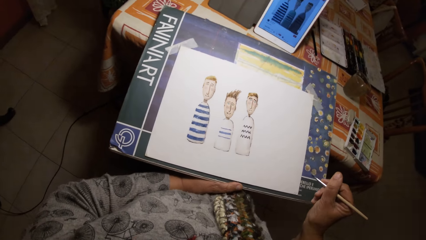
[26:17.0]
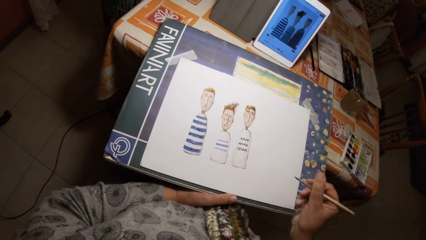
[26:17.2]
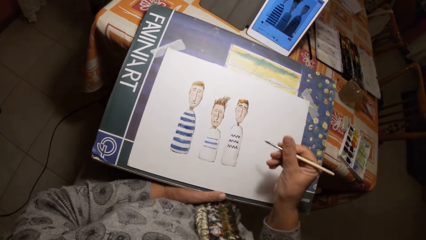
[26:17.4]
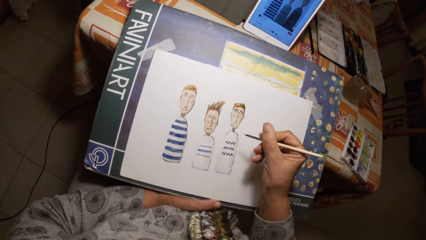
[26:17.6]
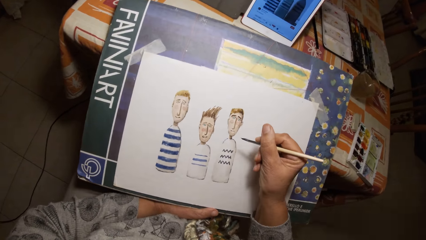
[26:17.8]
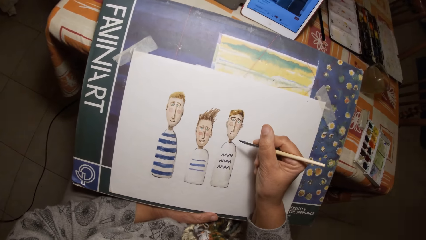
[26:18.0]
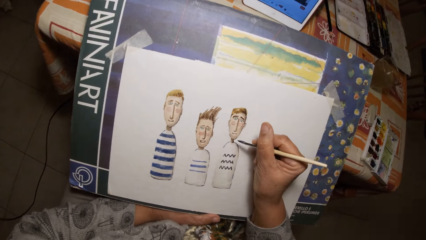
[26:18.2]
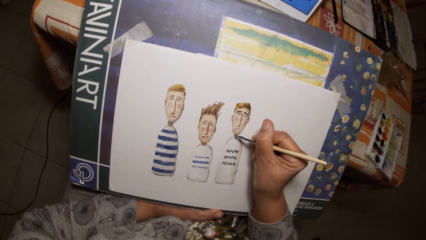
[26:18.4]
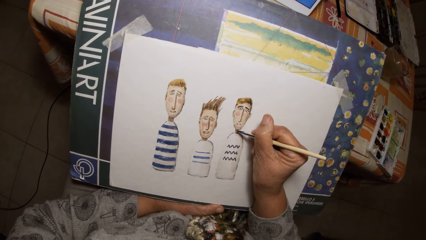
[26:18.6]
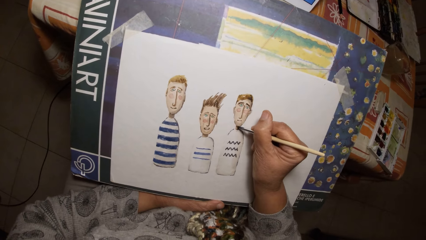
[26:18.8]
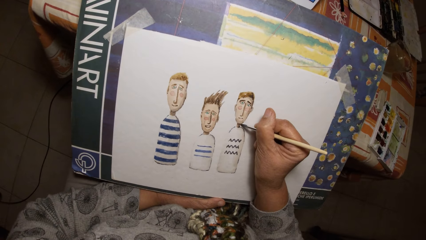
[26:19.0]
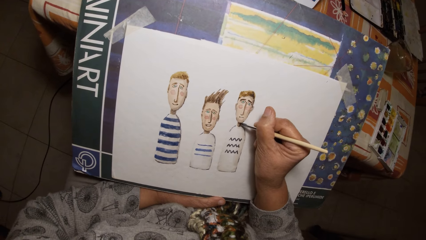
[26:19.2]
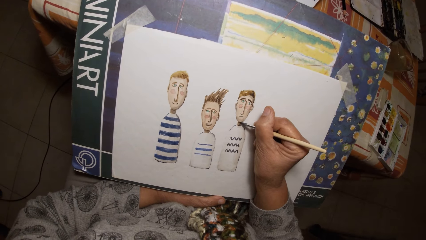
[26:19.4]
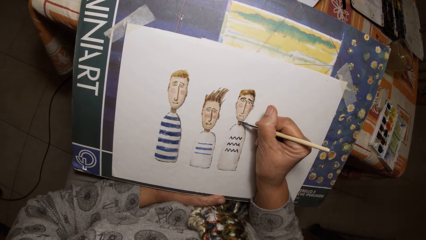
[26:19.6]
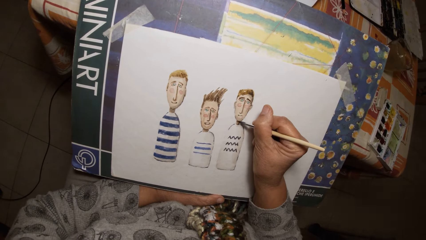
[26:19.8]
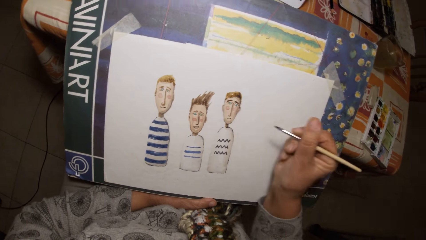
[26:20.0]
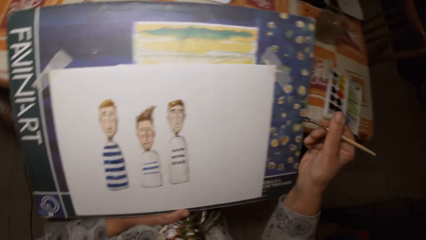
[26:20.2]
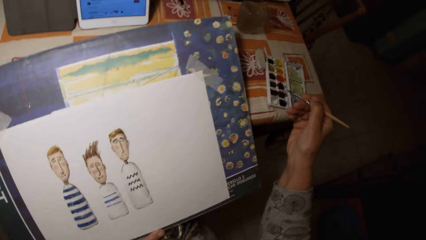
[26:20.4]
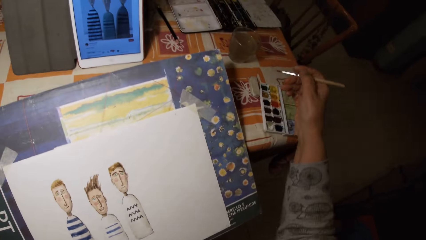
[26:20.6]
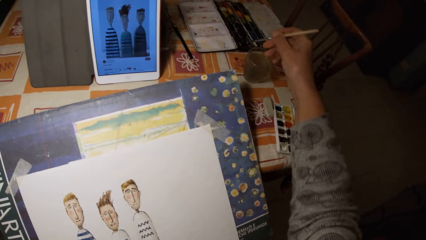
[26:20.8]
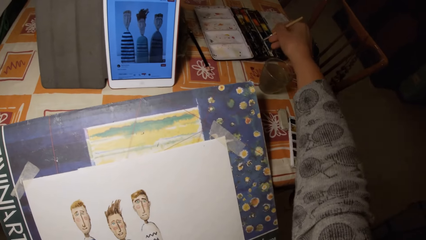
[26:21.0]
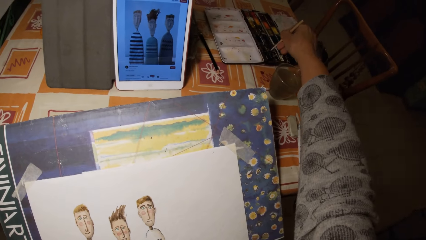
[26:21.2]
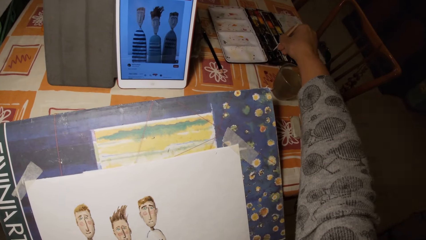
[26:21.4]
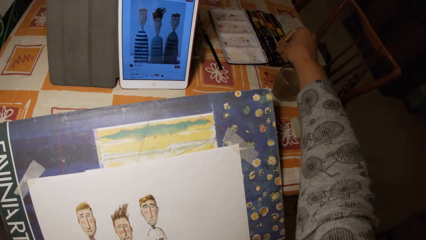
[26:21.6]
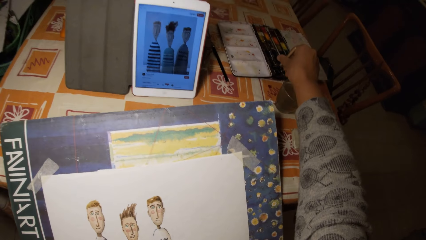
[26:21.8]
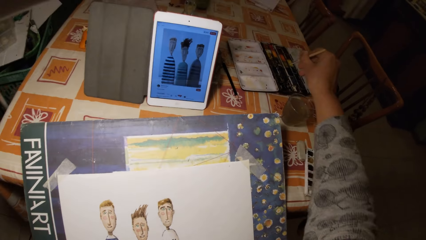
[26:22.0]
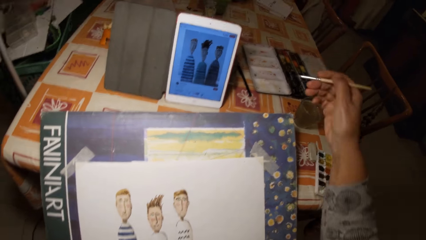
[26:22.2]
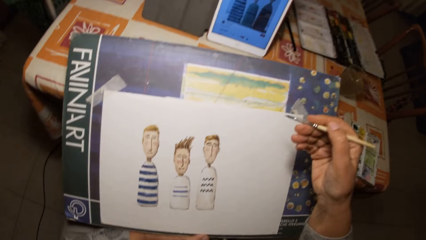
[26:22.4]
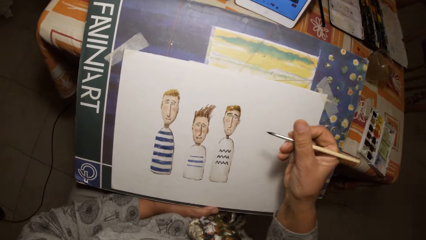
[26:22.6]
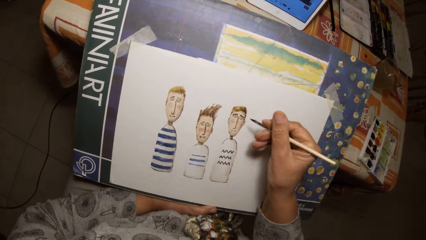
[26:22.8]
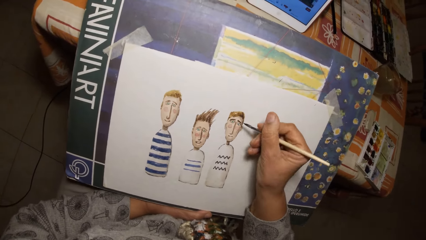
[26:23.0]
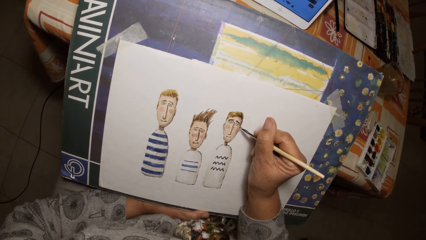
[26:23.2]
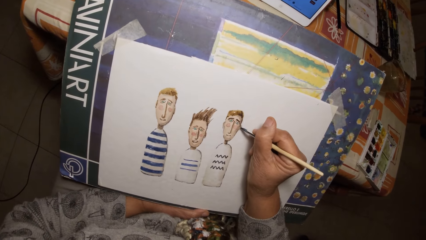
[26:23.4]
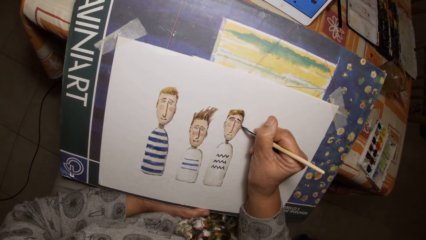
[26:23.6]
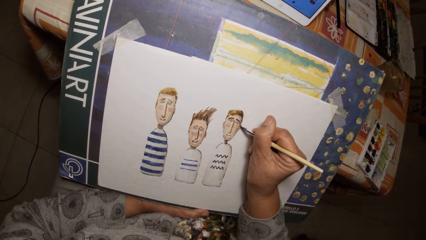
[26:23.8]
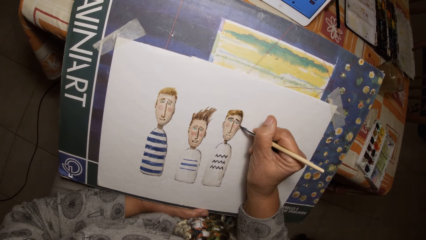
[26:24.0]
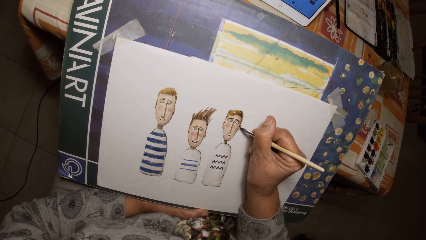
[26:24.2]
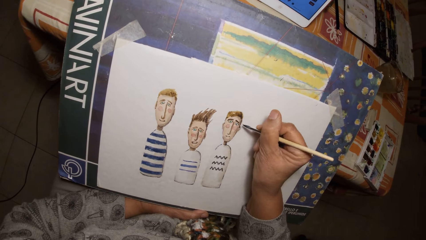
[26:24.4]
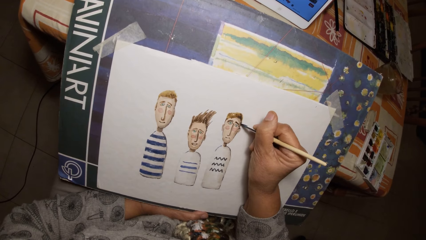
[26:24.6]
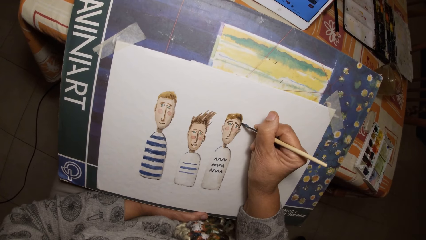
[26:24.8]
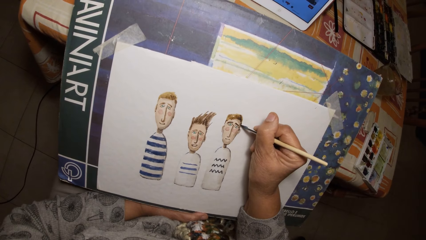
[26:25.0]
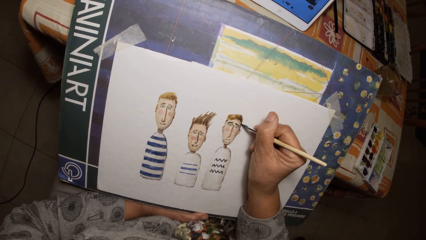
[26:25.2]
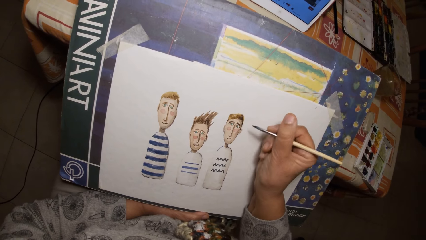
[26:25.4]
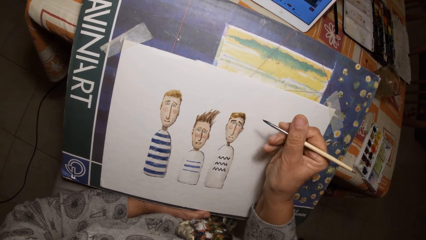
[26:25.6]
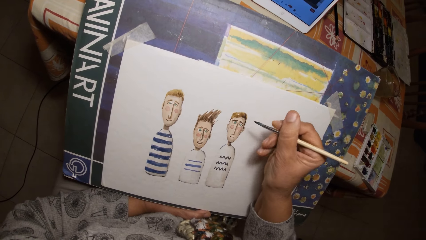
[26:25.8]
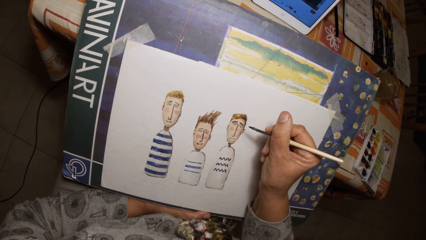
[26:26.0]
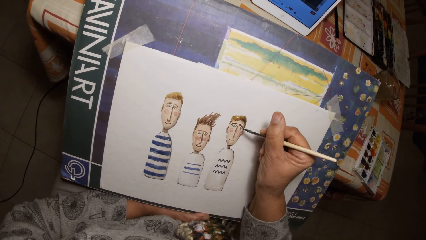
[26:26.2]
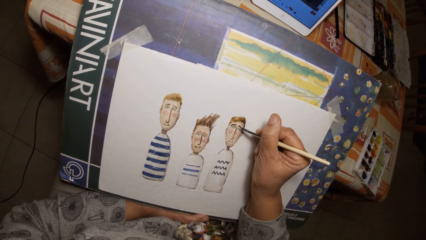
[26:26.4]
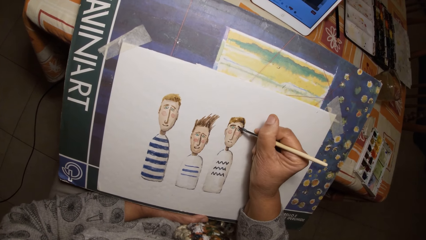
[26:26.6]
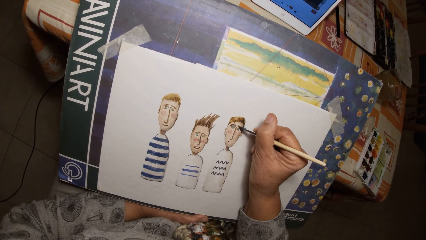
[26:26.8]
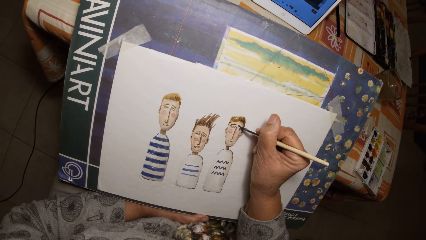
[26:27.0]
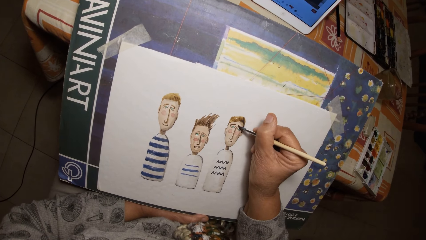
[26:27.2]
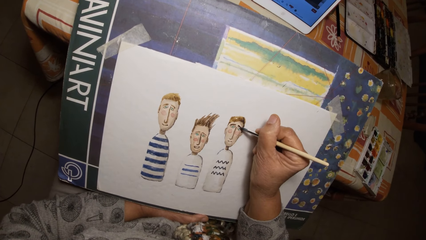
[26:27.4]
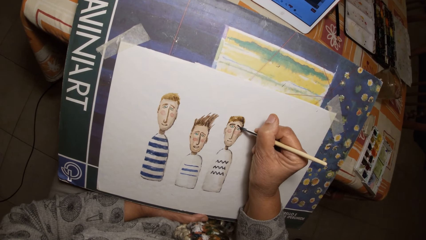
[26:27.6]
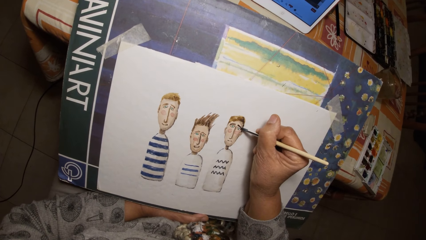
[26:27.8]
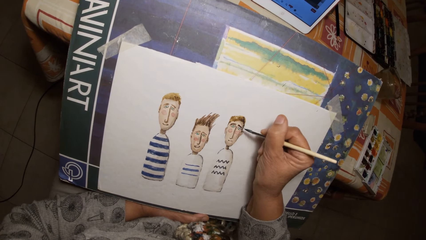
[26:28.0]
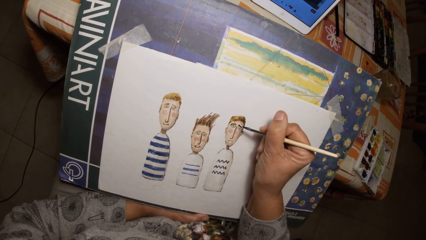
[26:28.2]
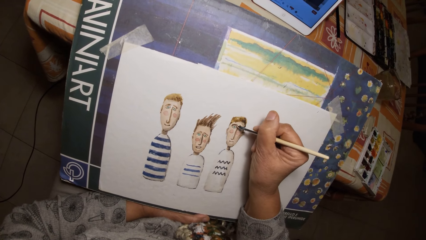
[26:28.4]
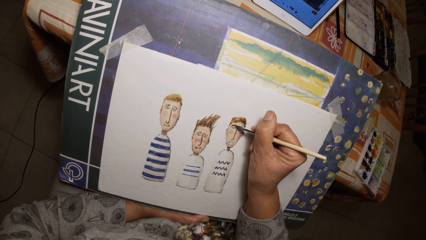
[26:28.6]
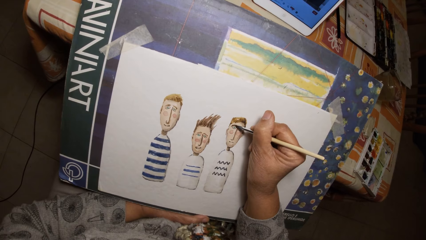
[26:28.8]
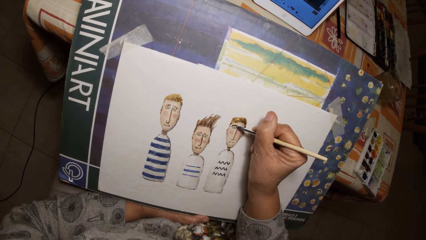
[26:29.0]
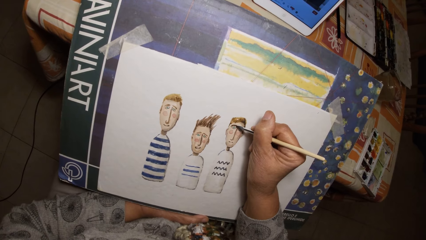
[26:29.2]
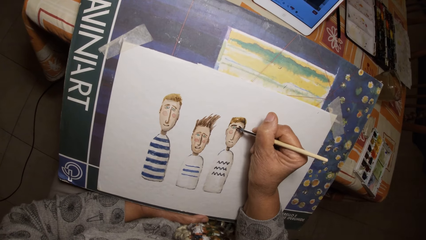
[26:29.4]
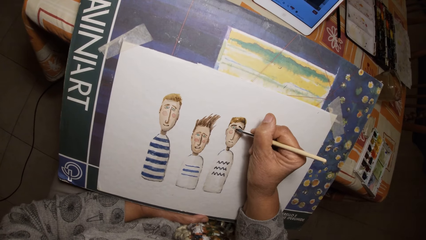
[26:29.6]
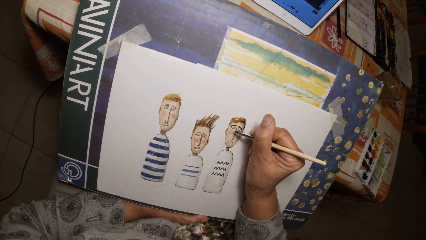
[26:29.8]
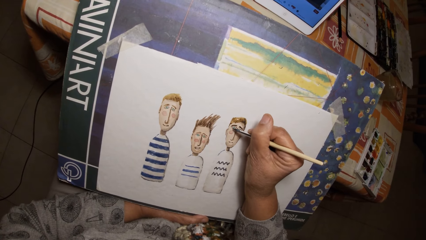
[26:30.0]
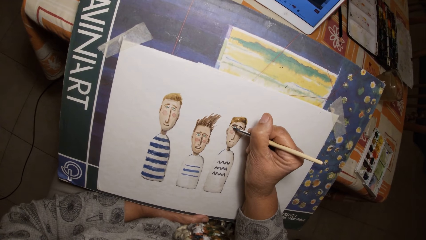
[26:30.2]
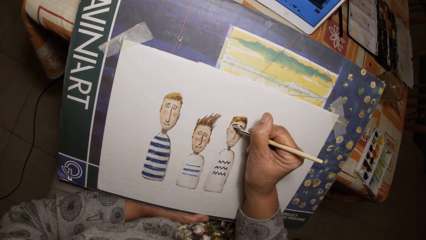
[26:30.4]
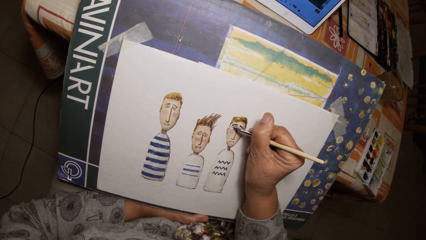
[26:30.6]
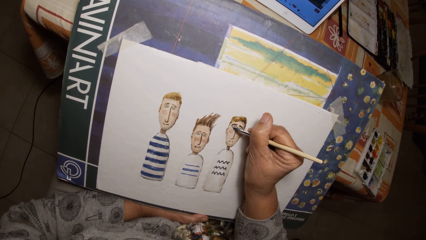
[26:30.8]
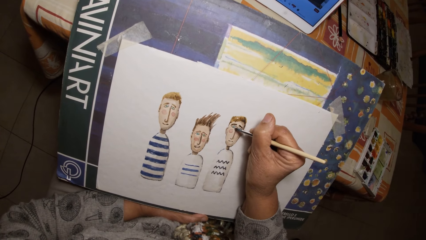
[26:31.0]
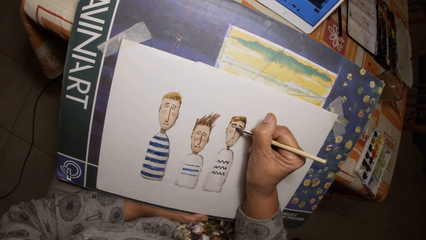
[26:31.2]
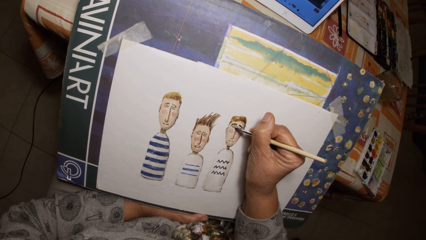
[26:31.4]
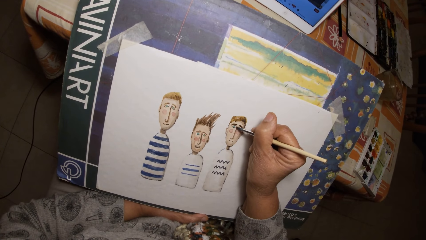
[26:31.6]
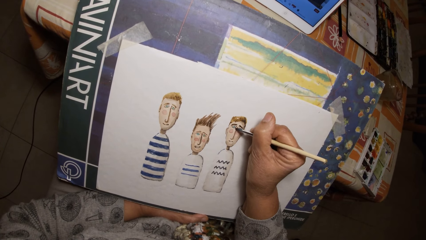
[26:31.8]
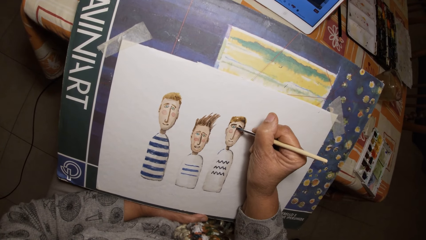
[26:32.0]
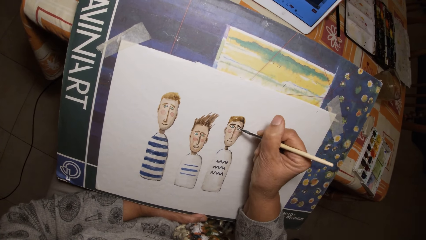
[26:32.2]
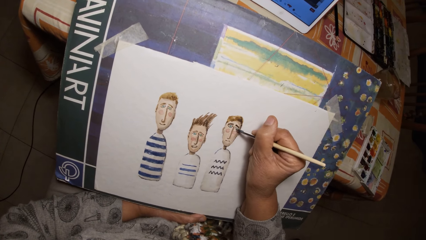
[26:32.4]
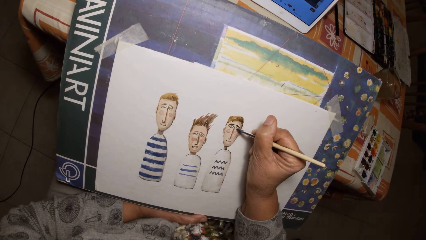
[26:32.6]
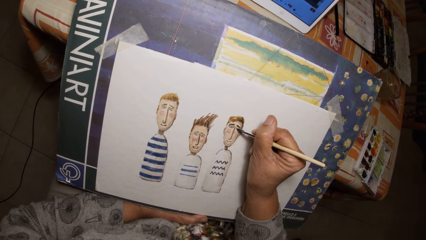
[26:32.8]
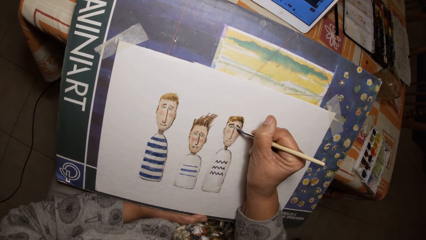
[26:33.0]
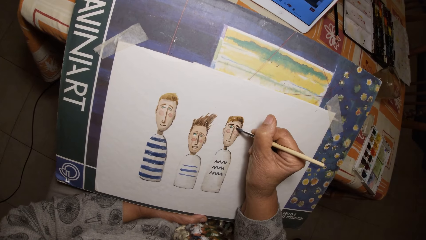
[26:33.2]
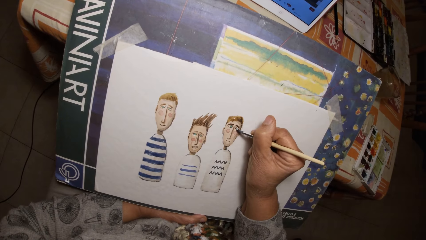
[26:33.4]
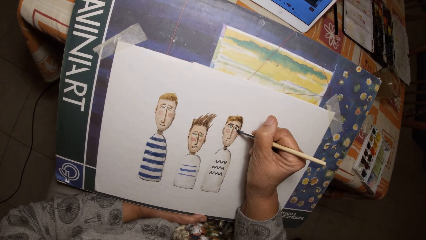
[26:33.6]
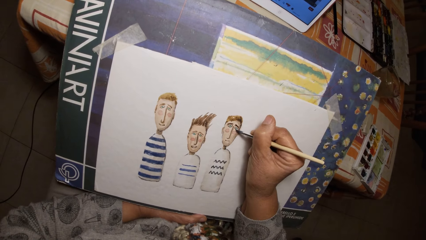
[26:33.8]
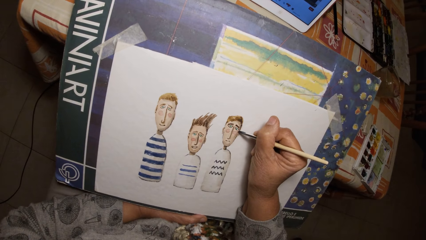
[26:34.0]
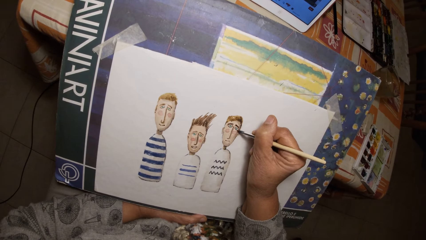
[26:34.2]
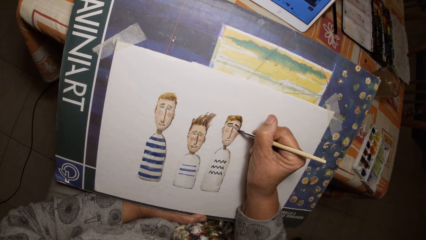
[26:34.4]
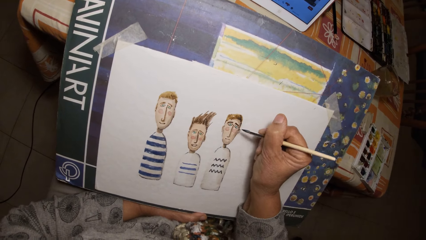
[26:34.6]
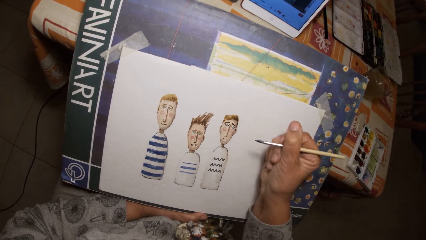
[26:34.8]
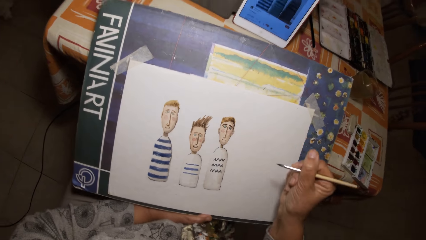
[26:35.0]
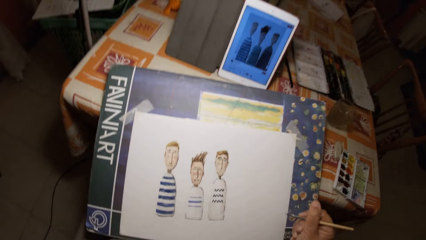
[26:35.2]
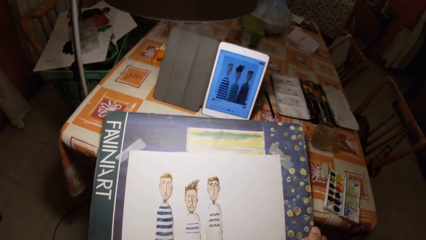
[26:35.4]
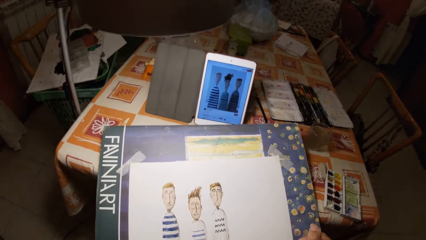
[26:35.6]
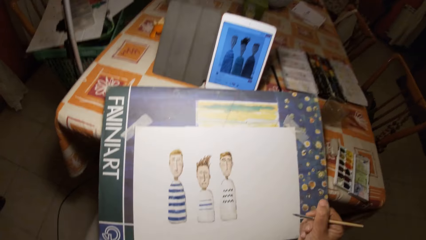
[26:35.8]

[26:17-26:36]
The camera wearer dips the paint brush in his right hand in the paint palette on the table. He draws on the paper with the paint brush in his right hand.
